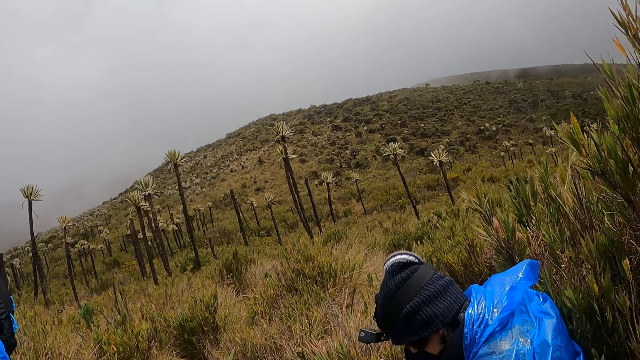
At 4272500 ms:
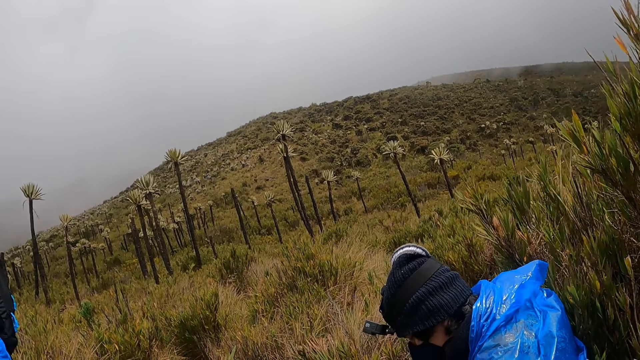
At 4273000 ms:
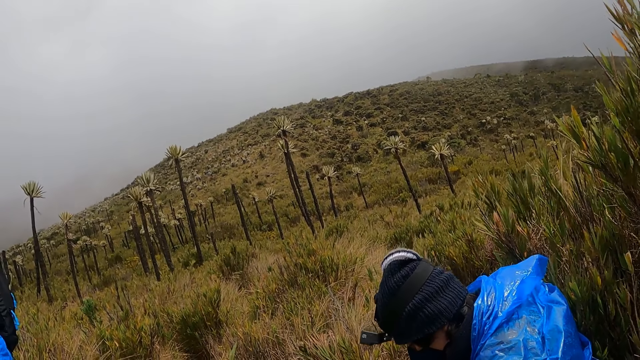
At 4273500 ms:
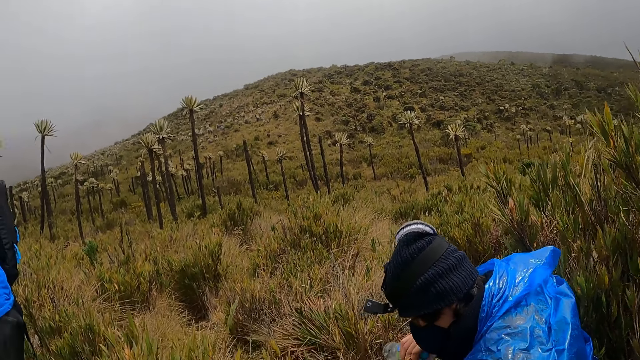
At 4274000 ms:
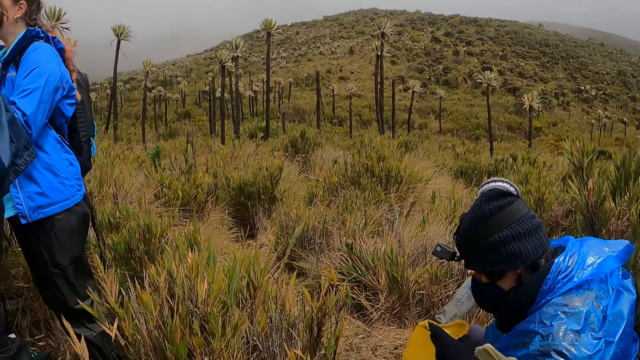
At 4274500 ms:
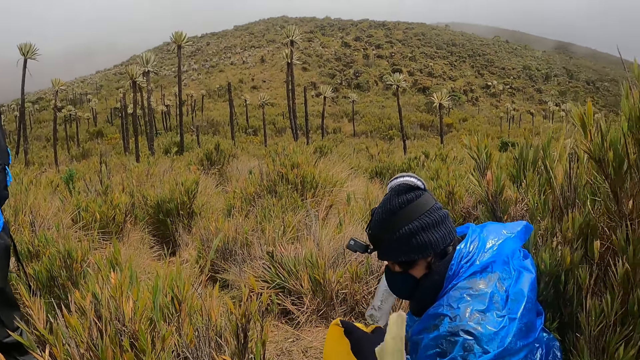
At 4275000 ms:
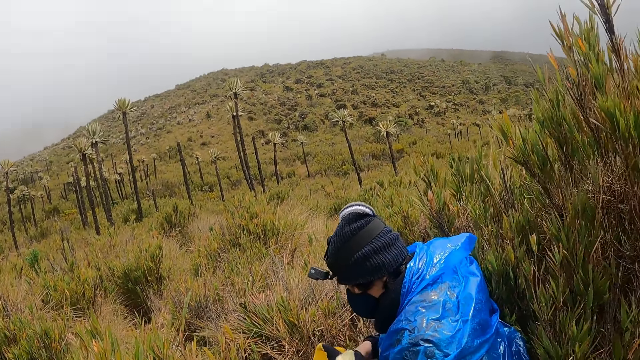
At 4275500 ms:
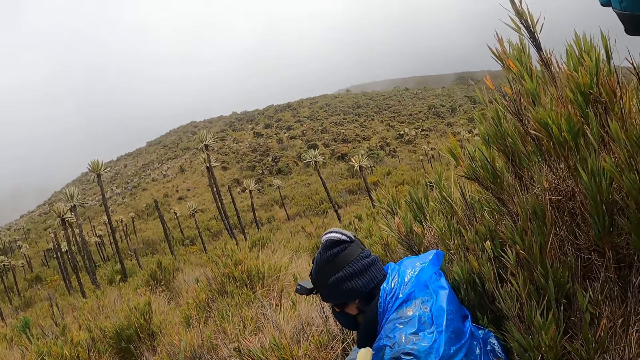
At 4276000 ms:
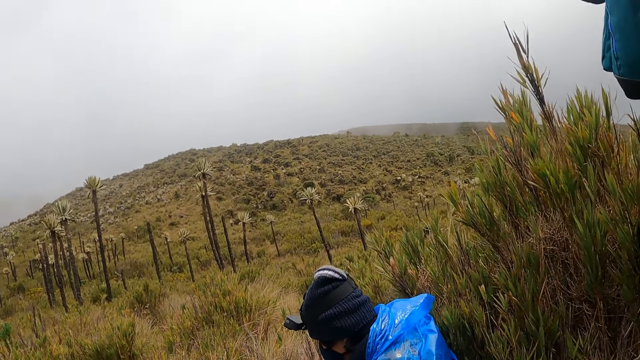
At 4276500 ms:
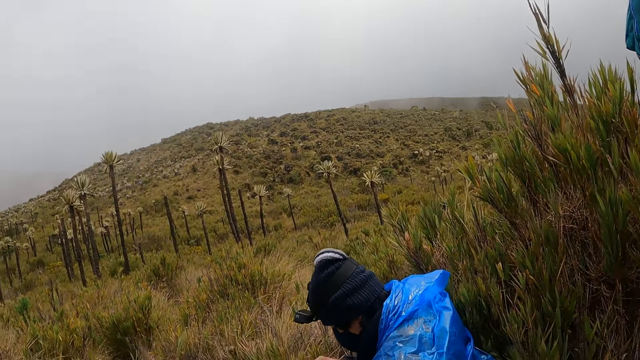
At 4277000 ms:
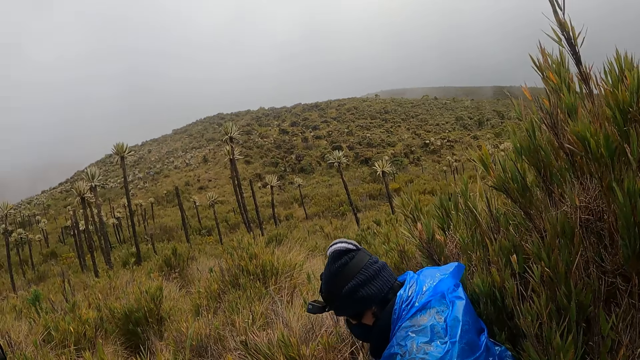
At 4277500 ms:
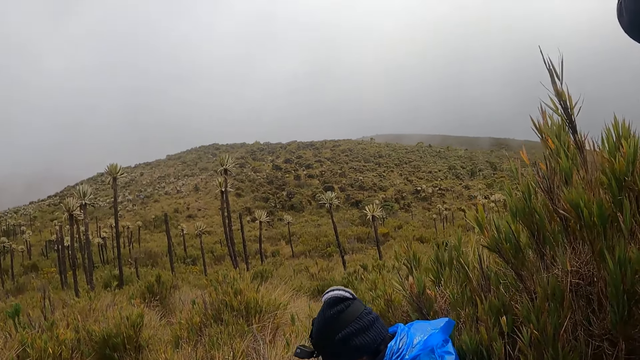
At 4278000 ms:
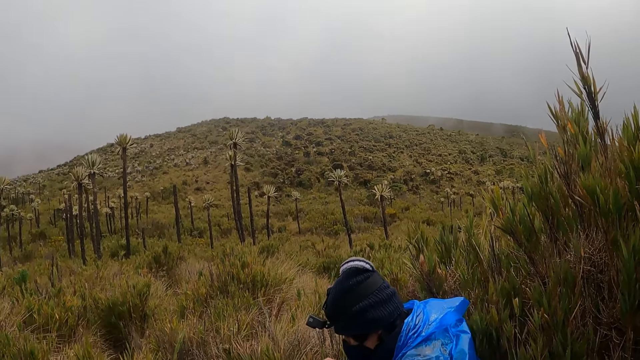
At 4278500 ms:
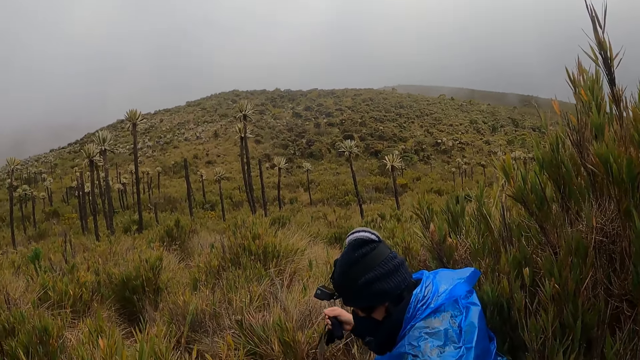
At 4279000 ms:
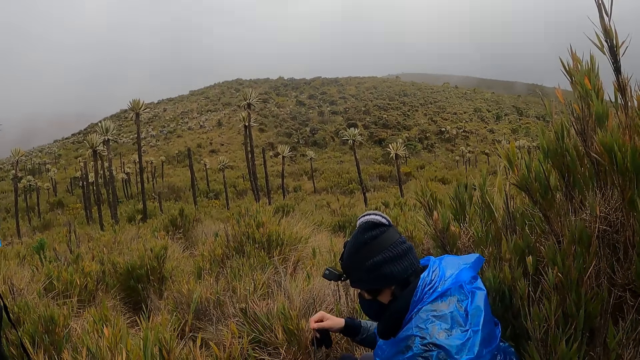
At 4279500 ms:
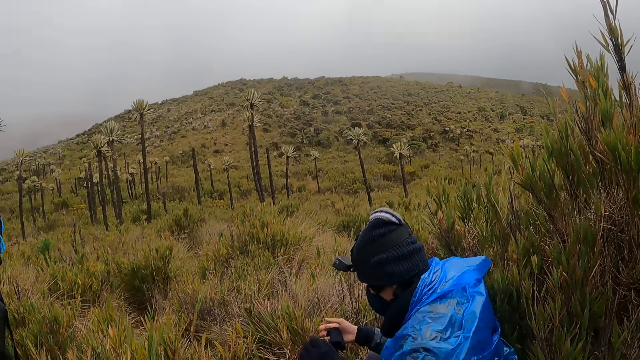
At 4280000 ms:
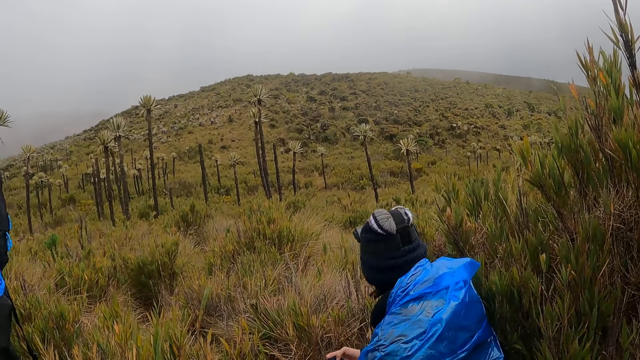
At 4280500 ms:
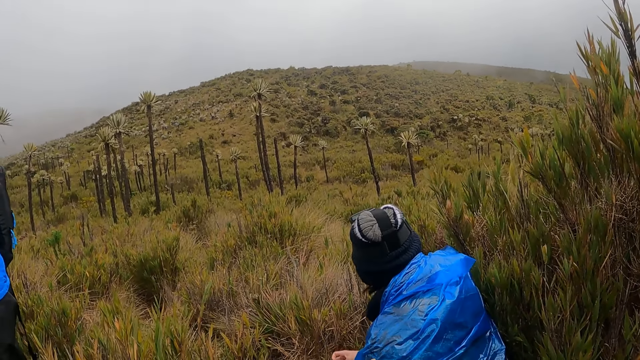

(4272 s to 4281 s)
A man puts the bottle in his right hand into the bag in his left hand.

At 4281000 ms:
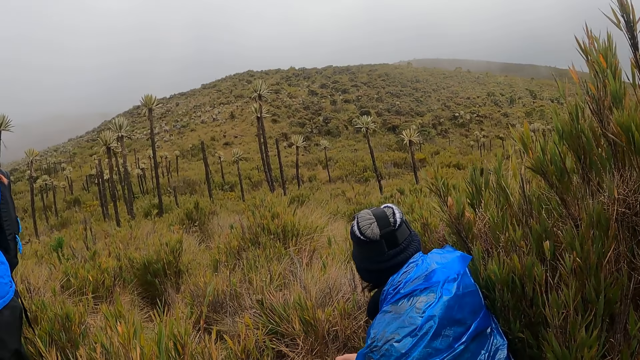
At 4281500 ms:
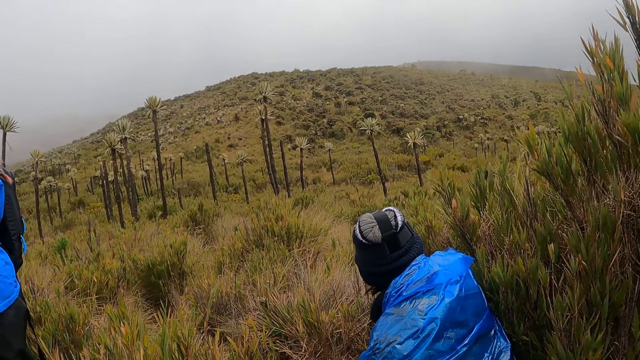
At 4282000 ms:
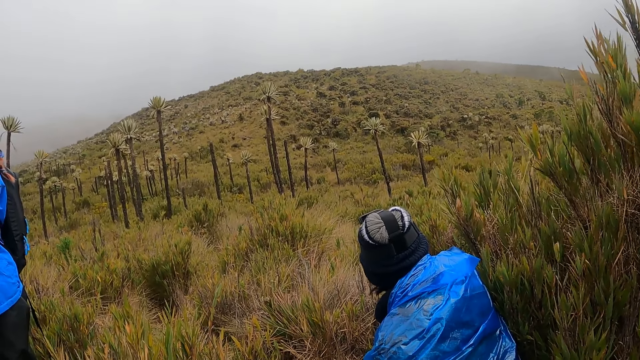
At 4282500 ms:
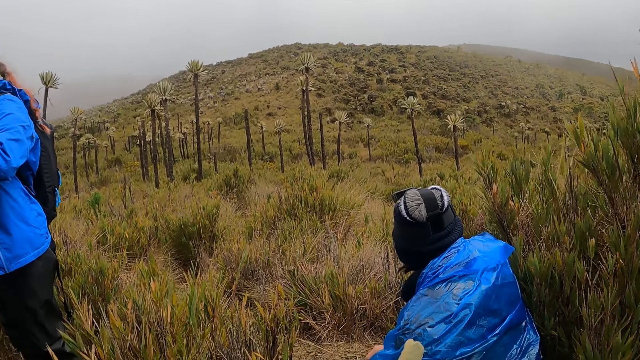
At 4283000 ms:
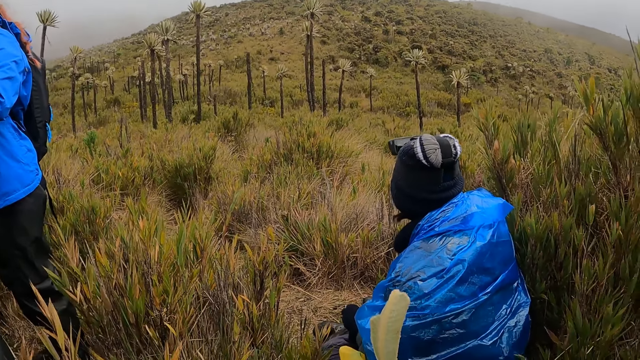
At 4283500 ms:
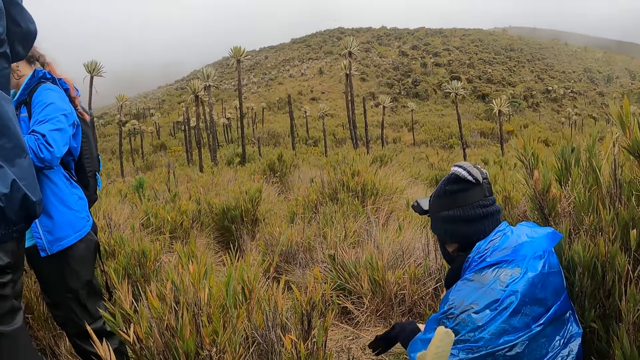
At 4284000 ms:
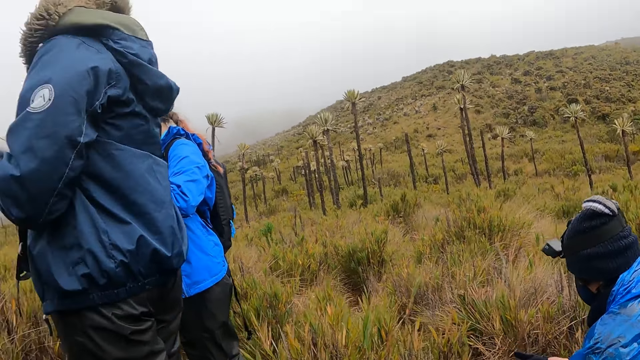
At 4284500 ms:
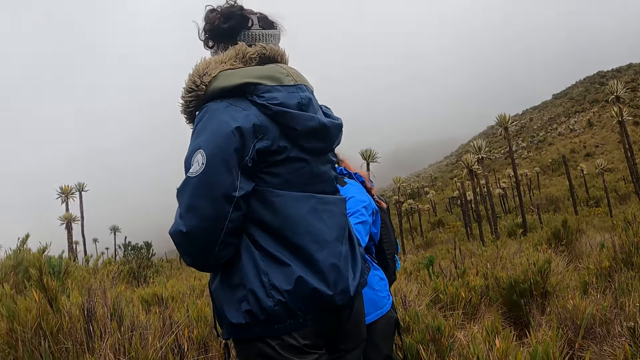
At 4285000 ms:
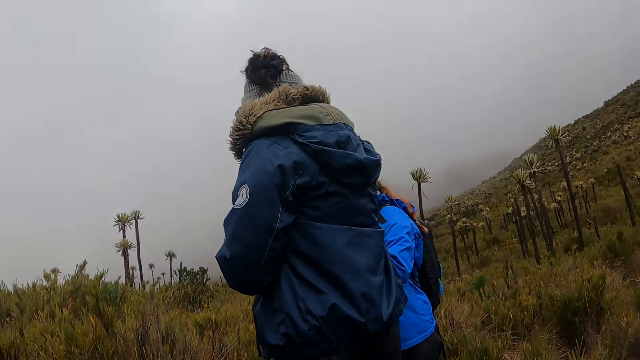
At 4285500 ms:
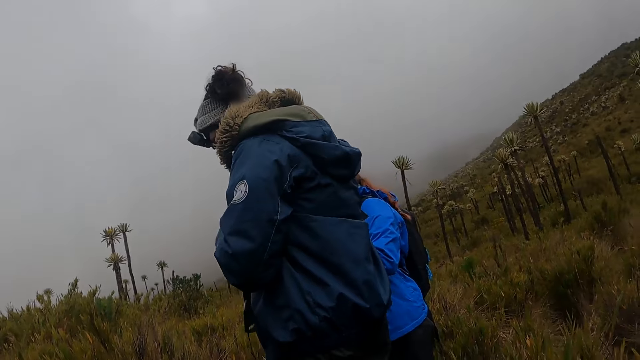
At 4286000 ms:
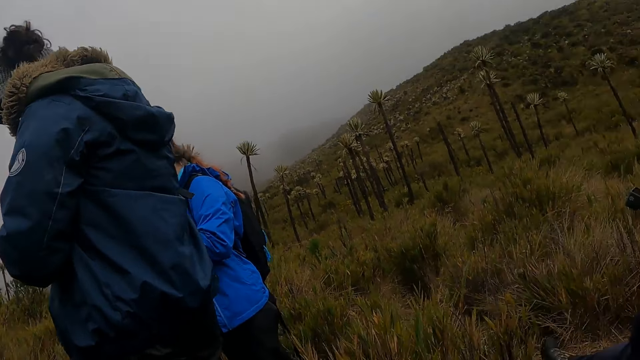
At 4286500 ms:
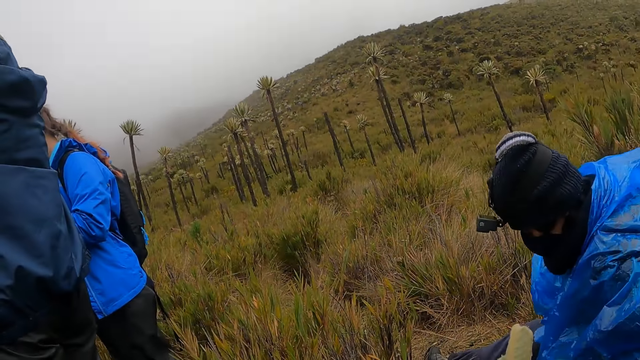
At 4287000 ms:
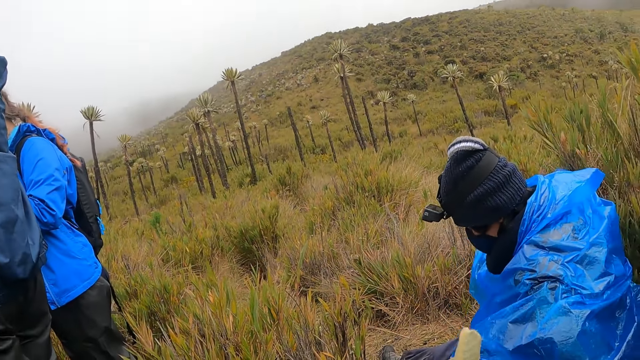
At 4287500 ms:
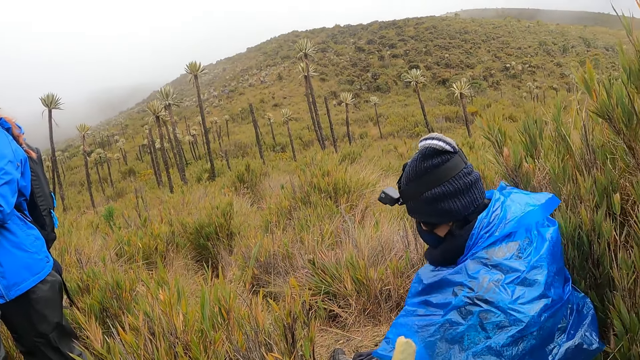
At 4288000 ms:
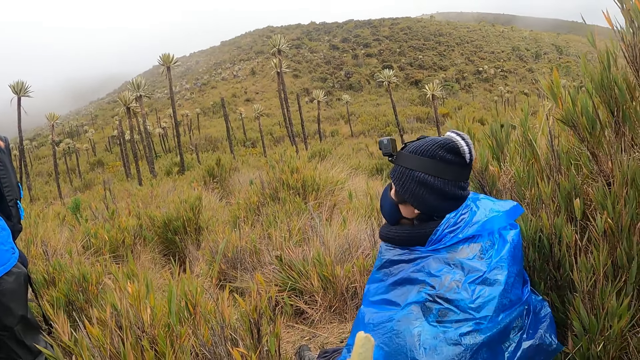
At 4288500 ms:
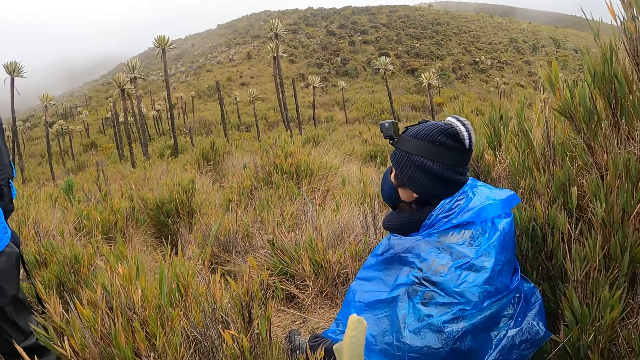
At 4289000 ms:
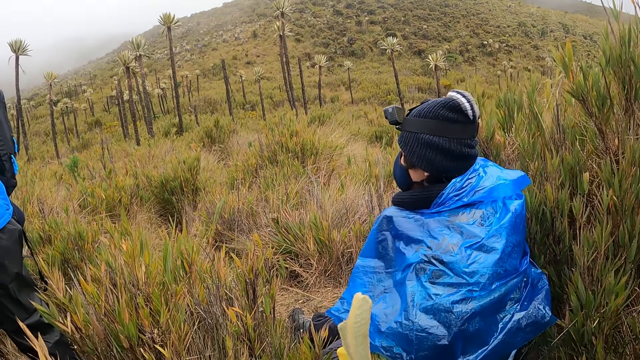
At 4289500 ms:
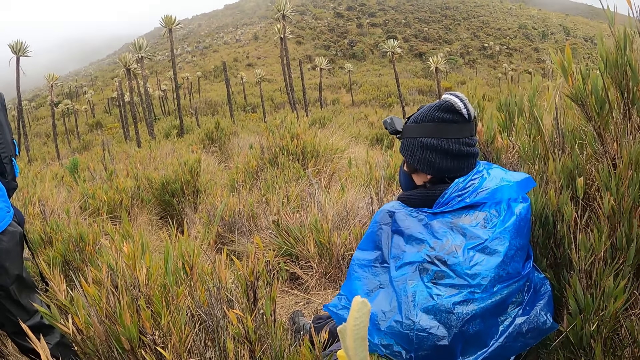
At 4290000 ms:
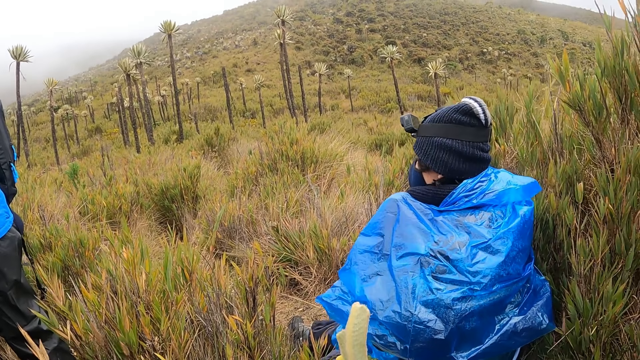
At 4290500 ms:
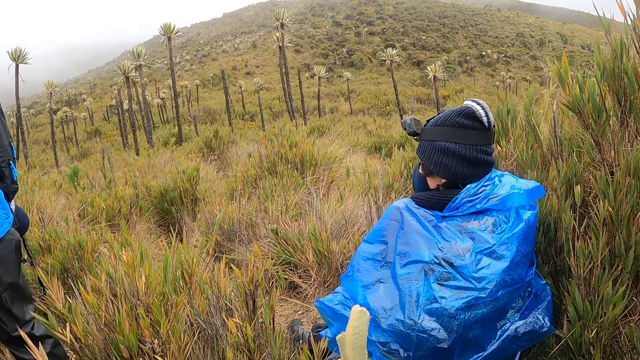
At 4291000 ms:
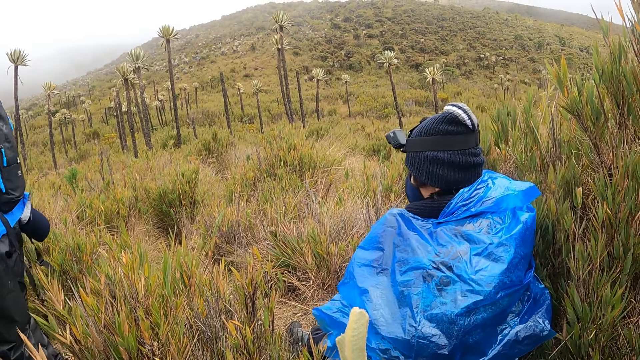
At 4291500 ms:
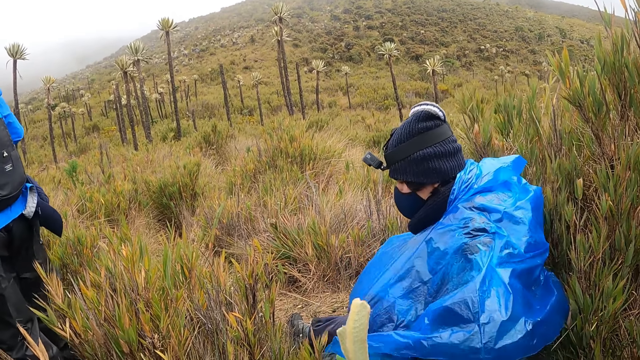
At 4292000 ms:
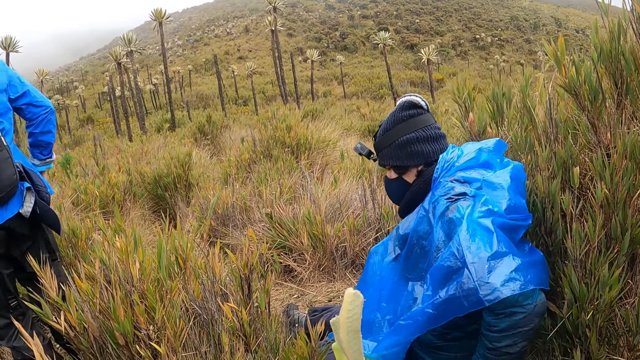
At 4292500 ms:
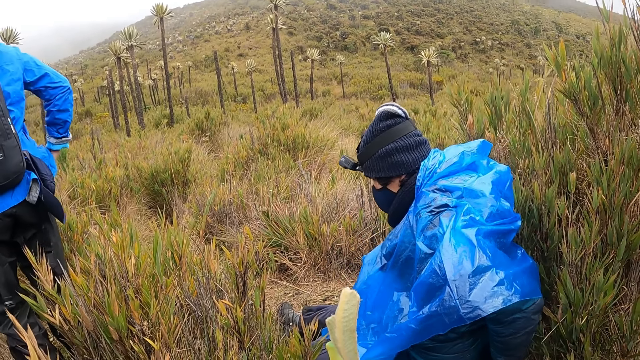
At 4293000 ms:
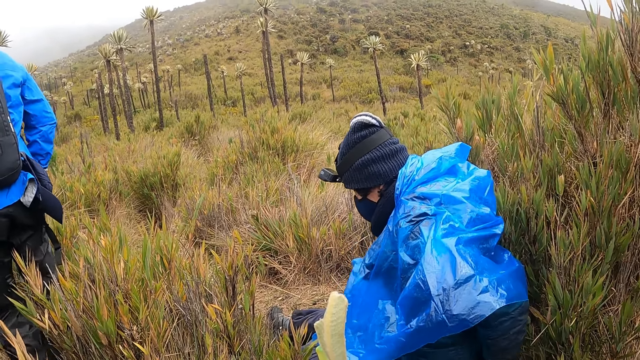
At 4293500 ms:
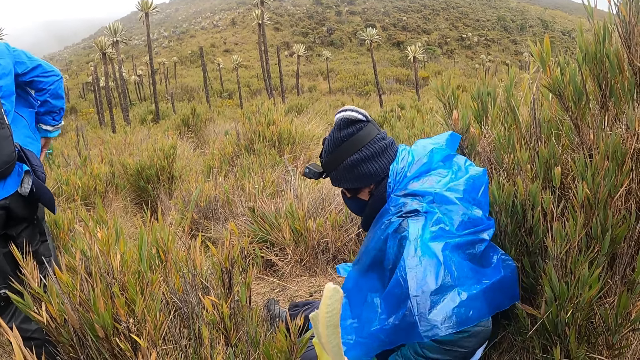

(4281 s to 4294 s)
A man wears a glove on his right hand.
